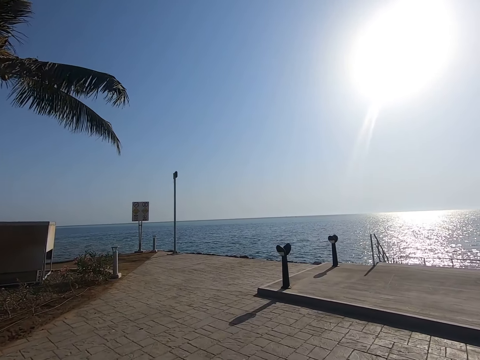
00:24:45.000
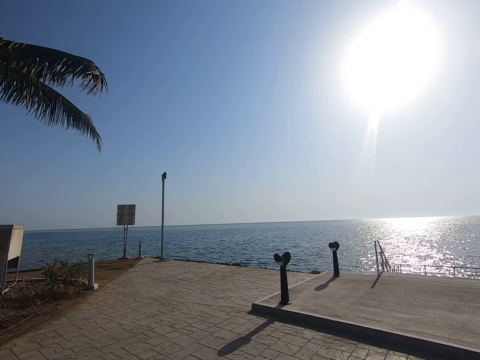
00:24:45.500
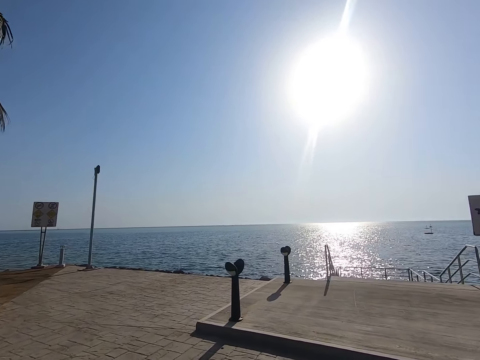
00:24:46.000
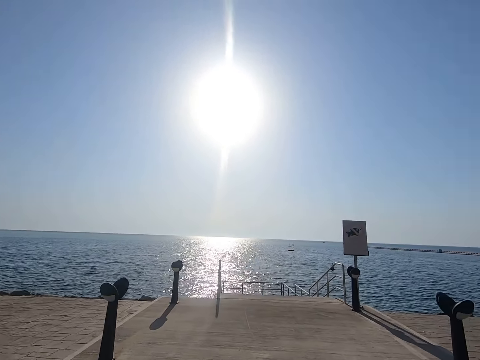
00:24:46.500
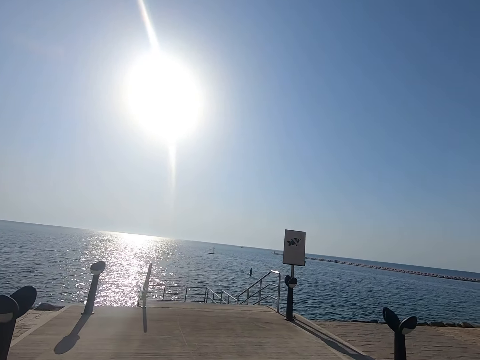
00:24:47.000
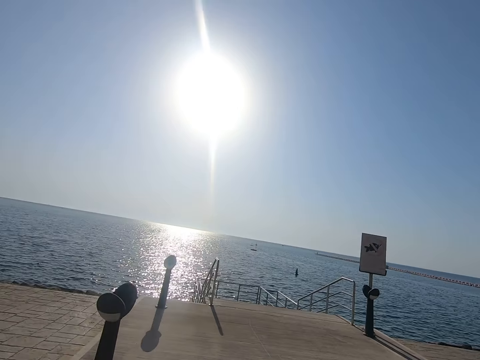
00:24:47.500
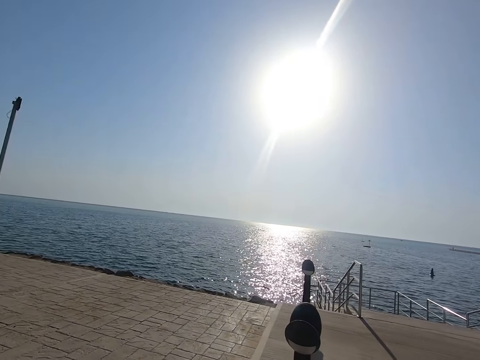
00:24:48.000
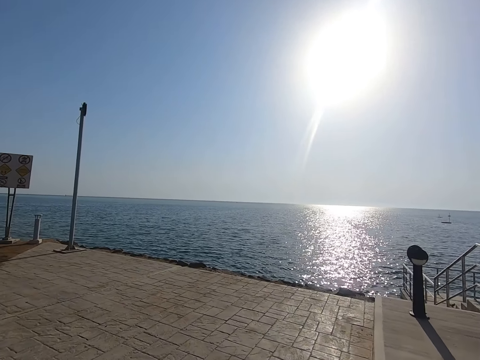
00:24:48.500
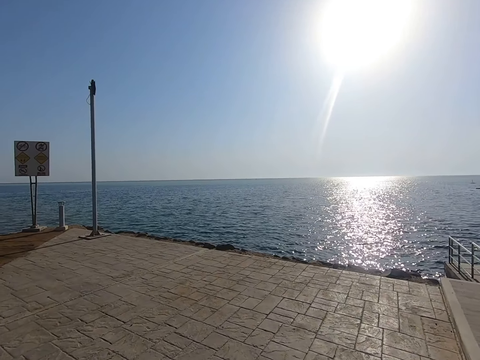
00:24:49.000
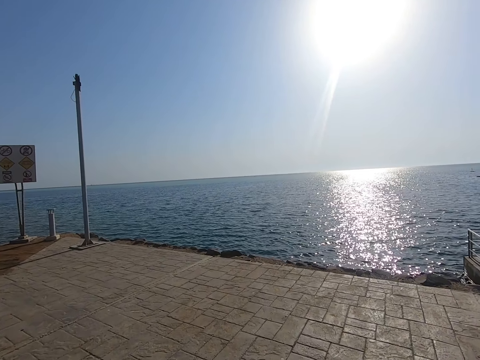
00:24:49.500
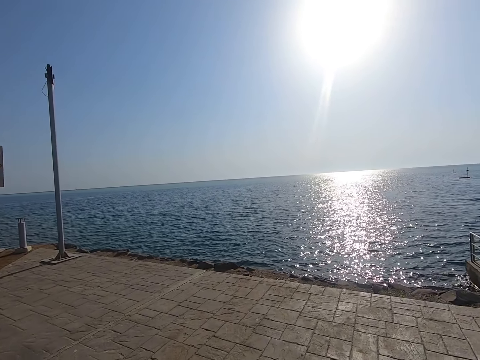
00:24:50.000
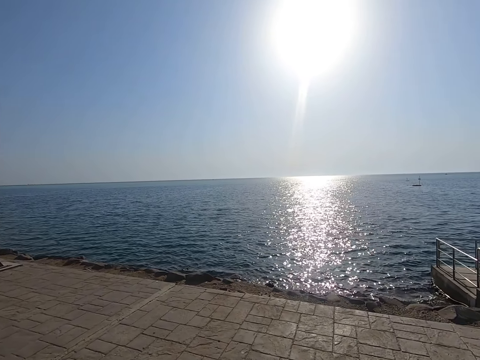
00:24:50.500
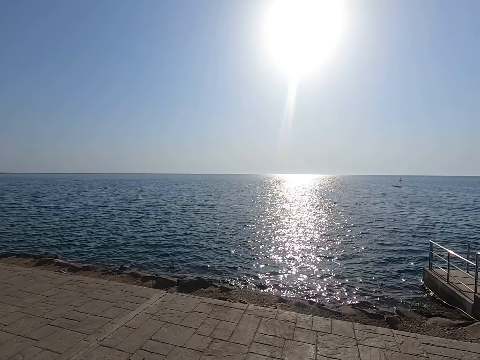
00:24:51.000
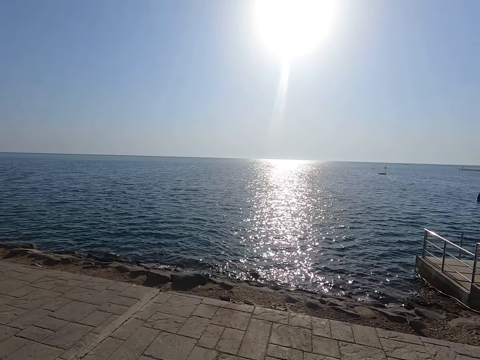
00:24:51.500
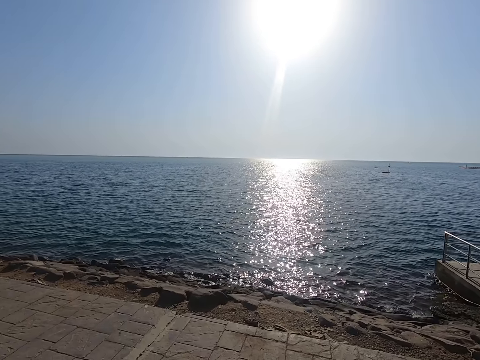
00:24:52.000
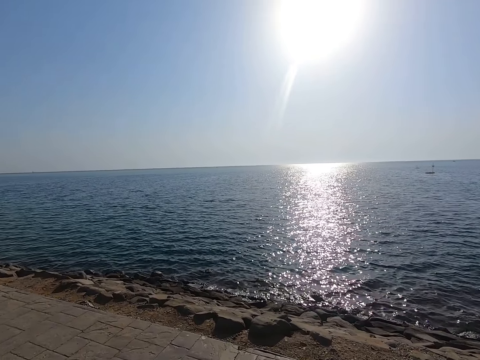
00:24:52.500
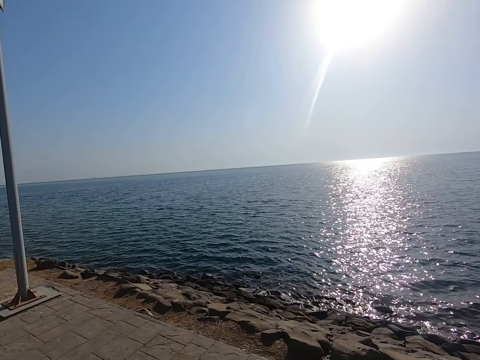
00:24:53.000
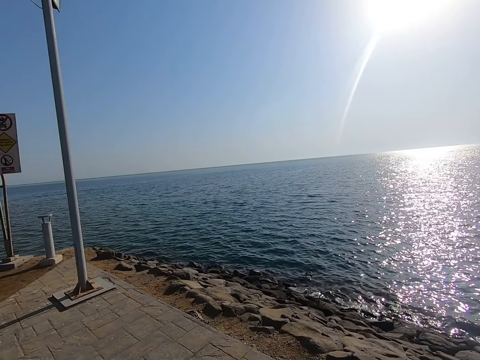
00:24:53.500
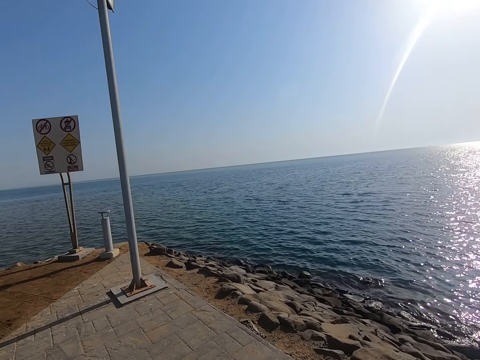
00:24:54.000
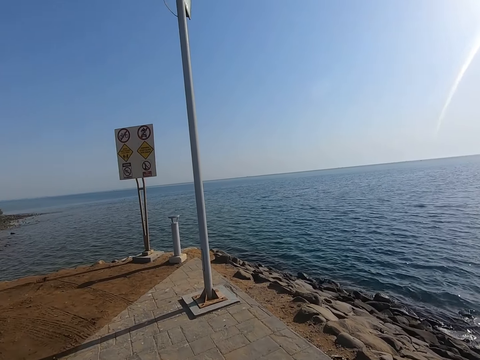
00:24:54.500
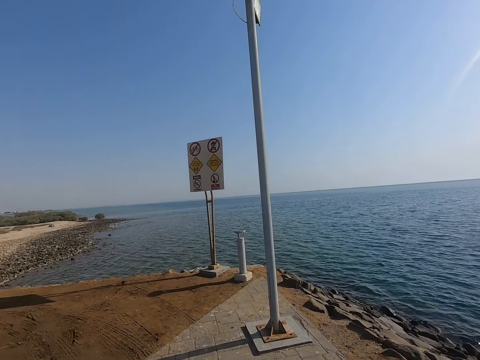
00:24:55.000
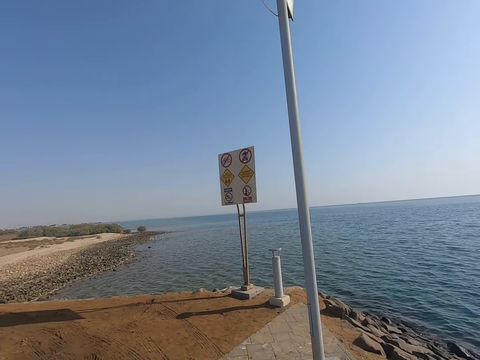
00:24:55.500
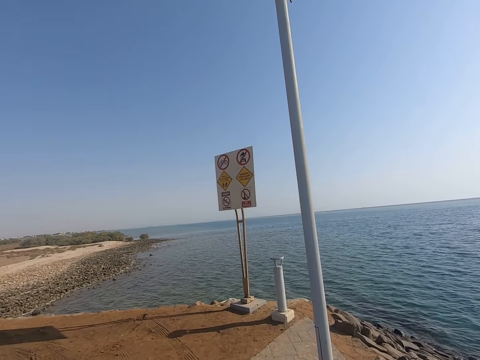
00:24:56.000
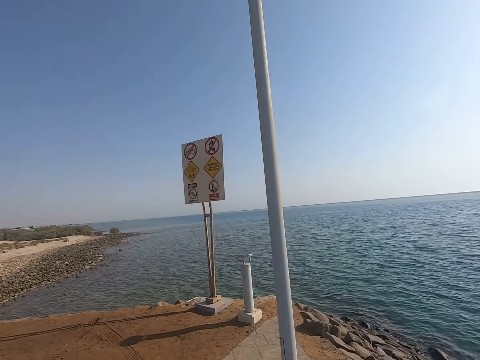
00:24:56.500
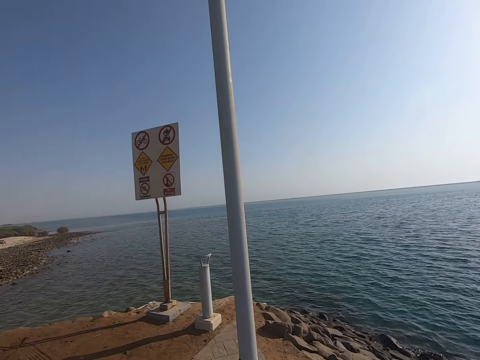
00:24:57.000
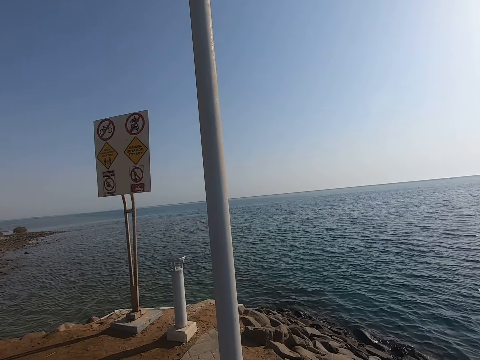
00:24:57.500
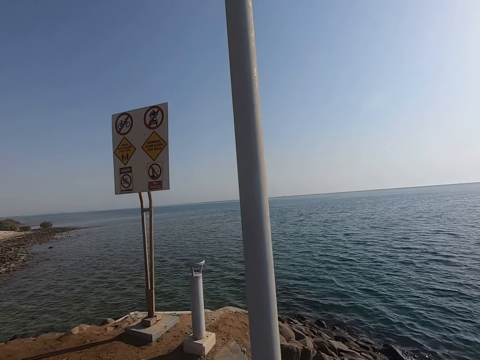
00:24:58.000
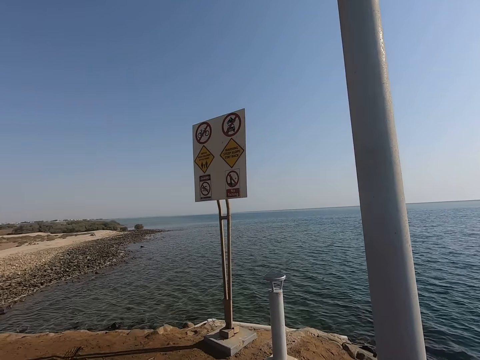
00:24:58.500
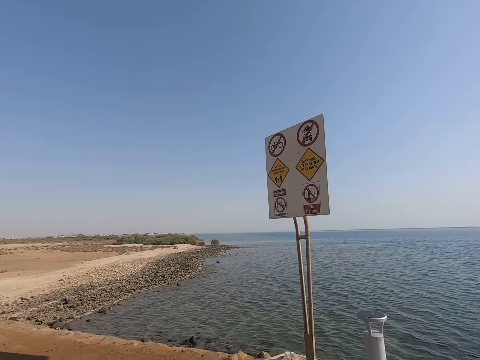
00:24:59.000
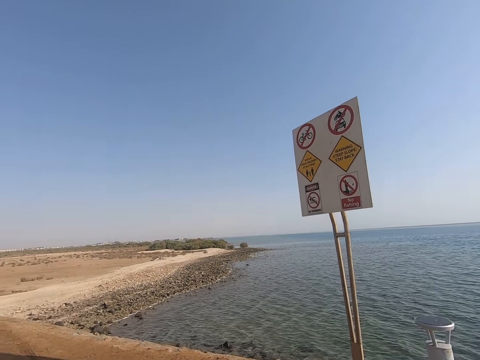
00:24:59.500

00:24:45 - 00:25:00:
The camera wearer moves close to the water body. They look around.

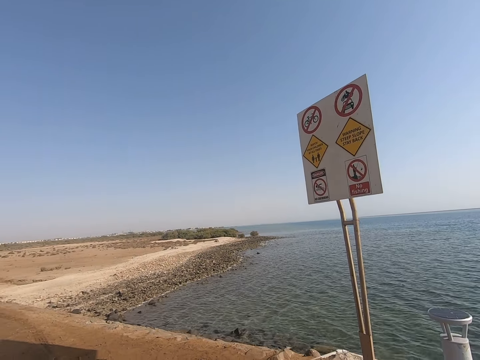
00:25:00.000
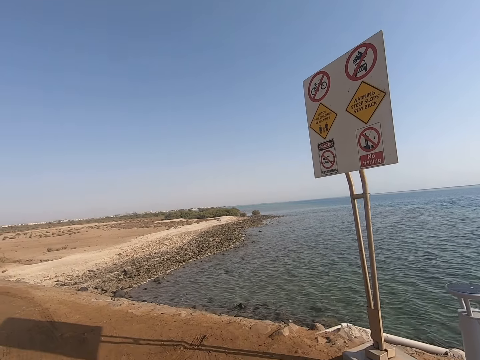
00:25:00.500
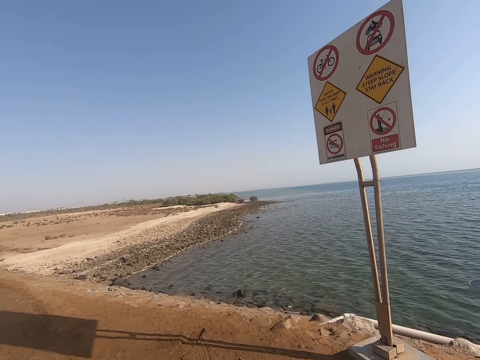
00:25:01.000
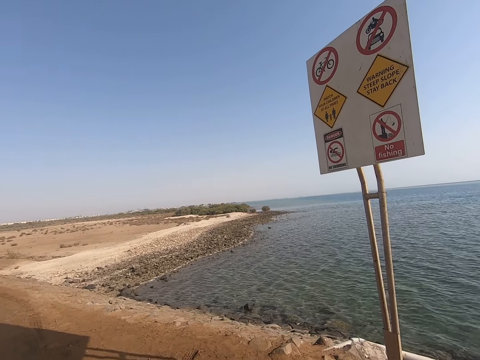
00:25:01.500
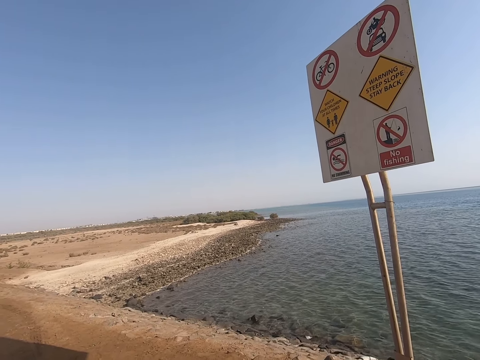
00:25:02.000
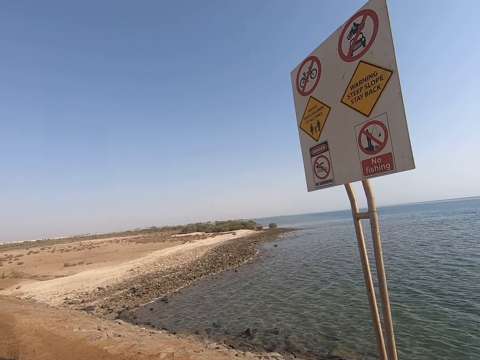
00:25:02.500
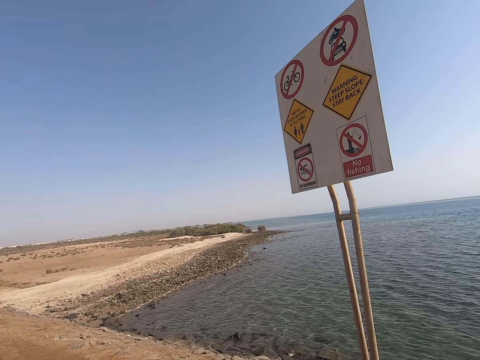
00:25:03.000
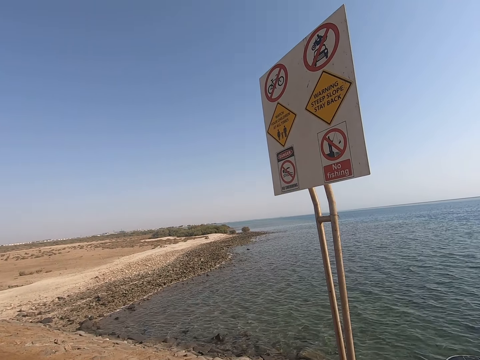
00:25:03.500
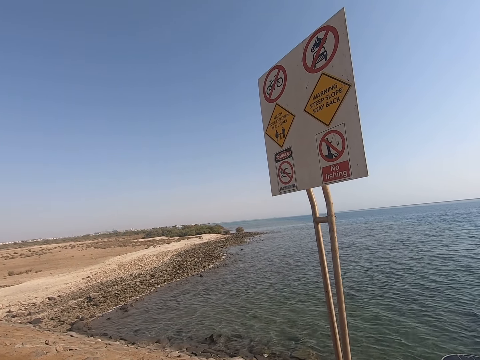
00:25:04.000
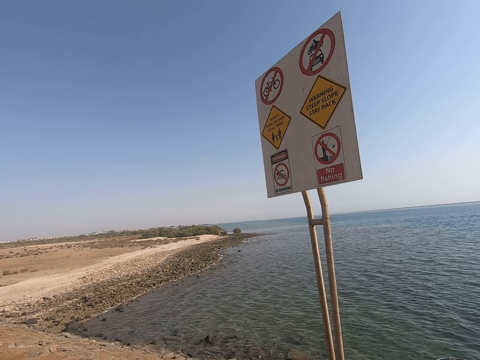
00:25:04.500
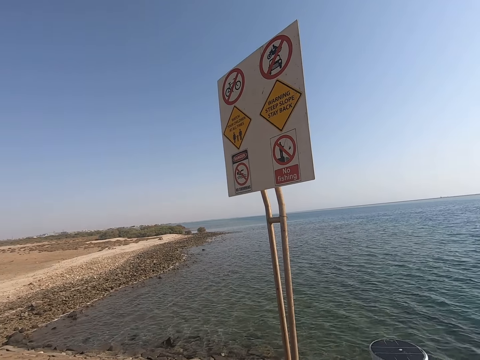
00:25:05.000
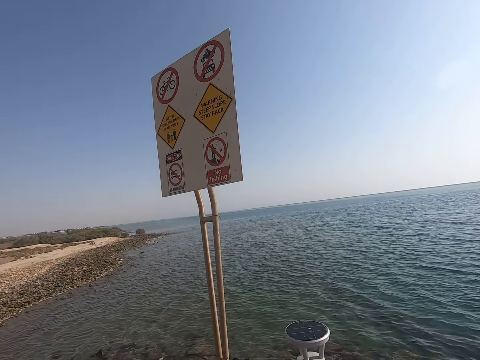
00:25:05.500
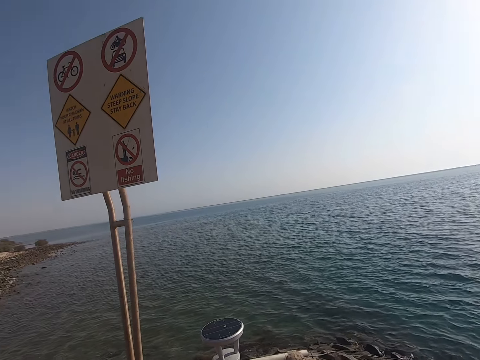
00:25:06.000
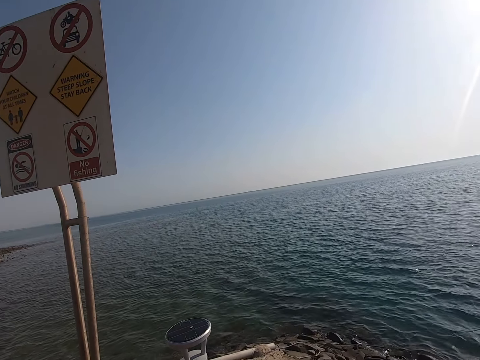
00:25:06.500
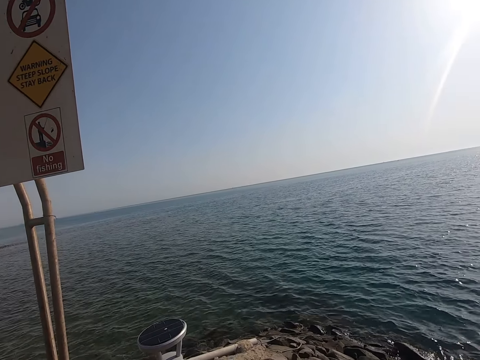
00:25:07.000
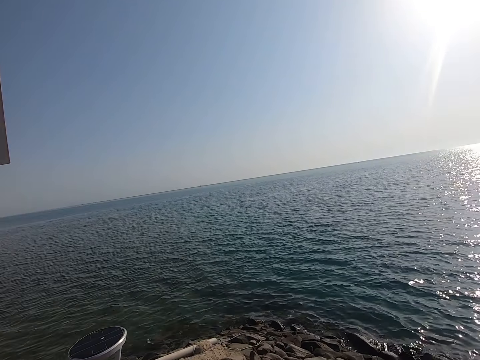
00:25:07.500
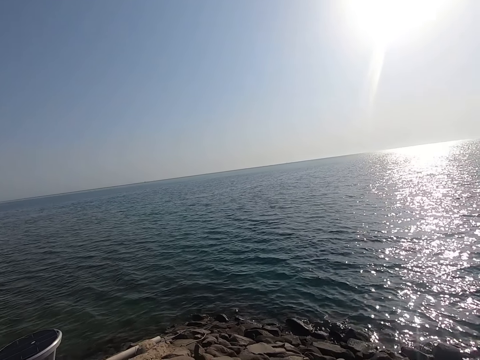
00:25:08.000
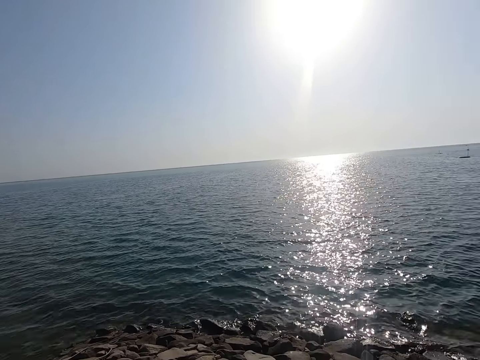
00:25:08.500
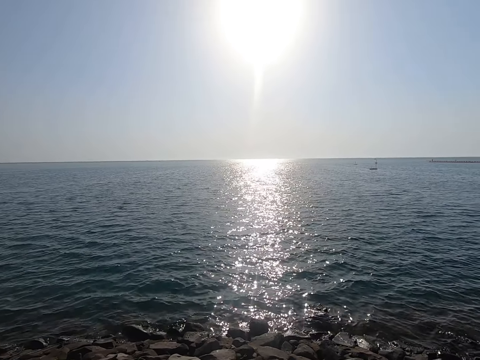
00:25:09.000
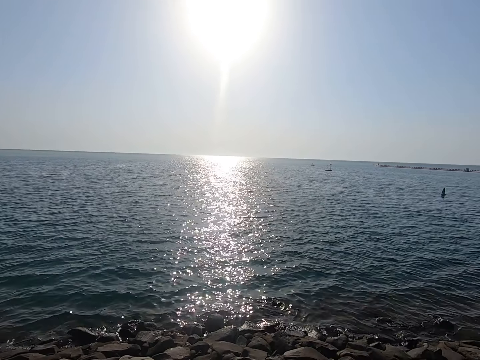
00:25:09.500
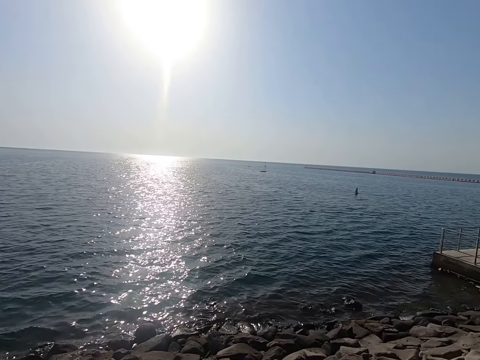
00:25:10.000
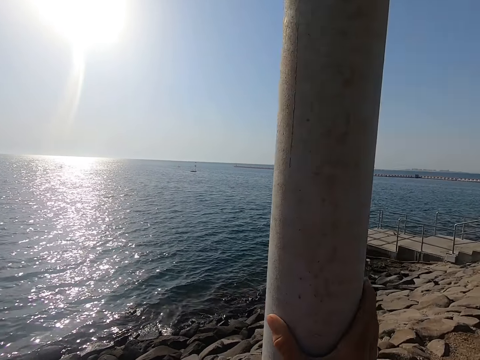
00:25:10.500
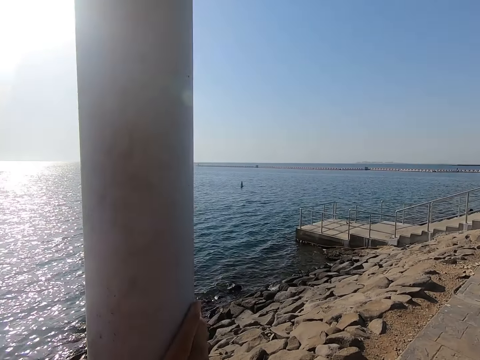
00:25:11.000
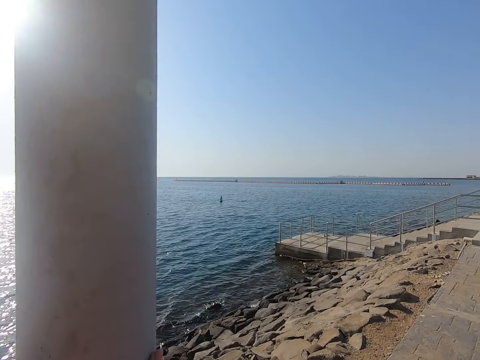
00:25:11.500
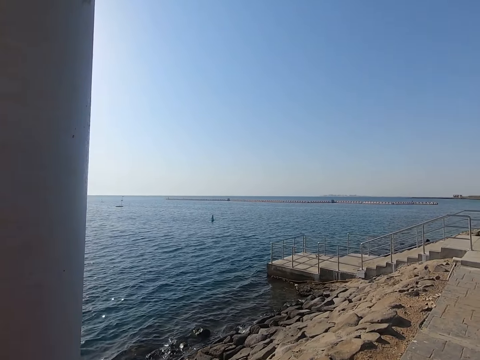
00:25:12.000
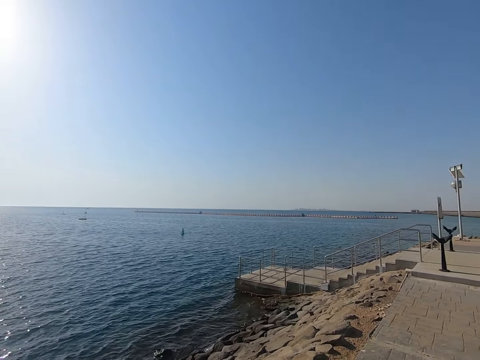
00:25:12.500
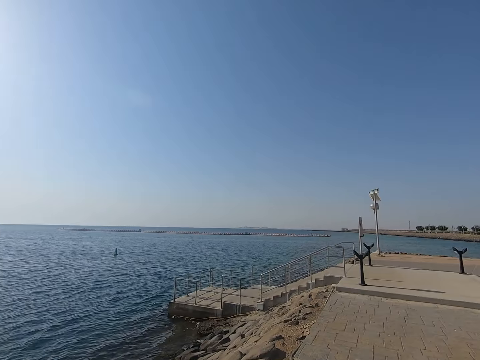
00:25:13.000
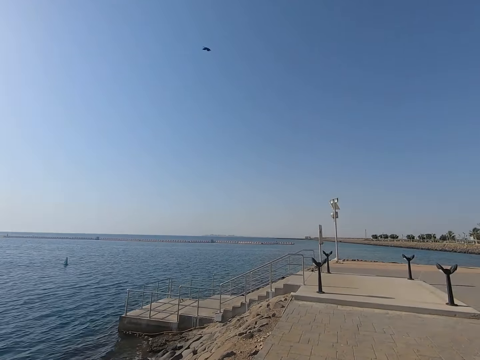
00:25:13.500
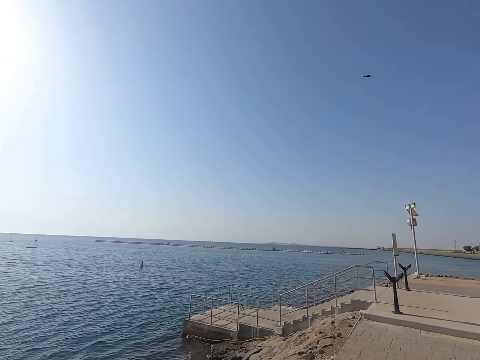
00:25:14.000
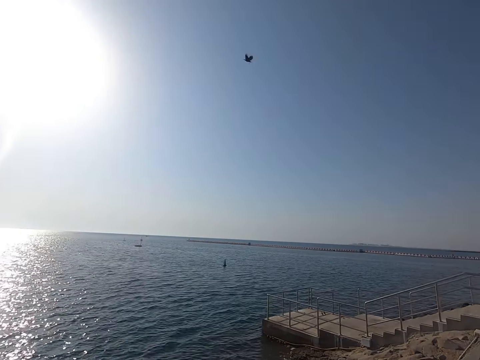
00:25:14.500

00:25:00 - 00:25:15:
The camera wearer stops near a road sign. They look around. They hold the post.
